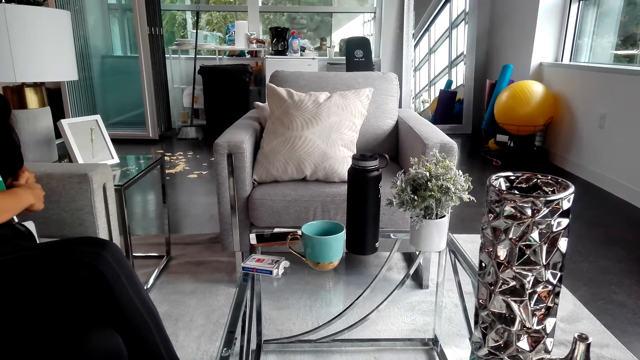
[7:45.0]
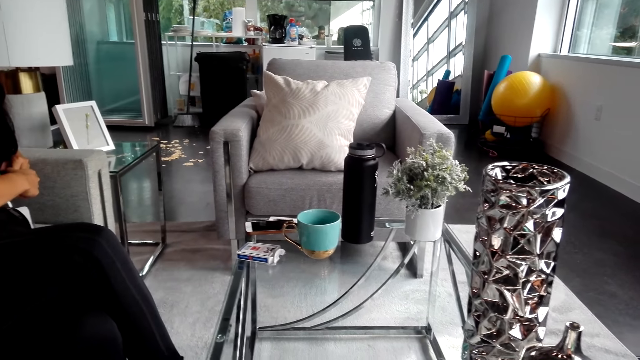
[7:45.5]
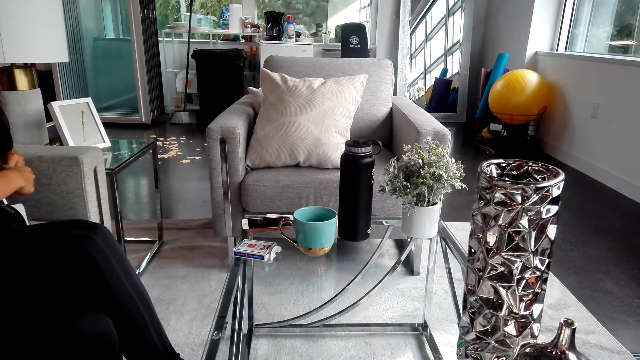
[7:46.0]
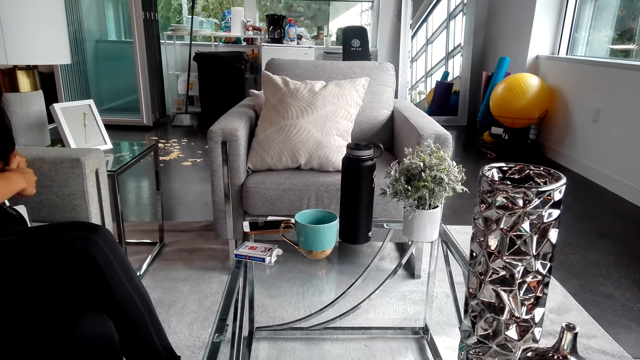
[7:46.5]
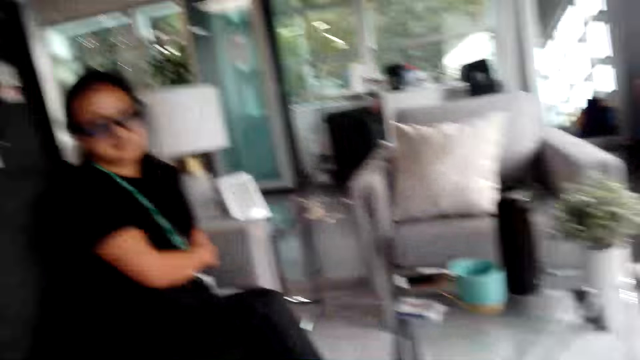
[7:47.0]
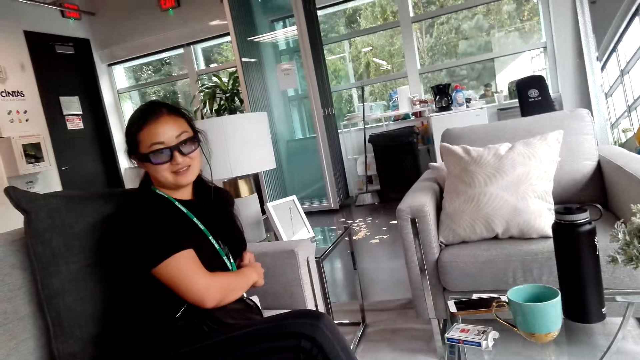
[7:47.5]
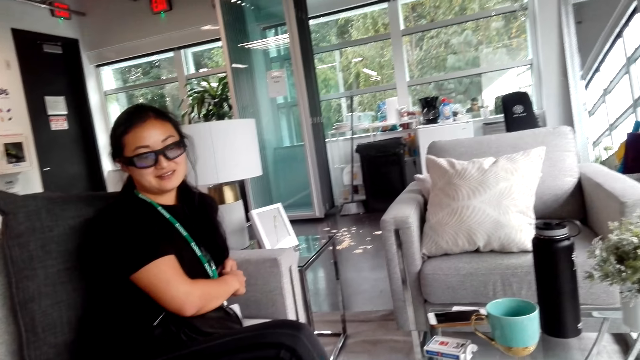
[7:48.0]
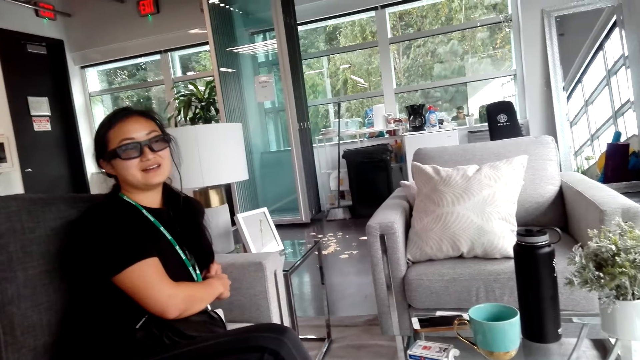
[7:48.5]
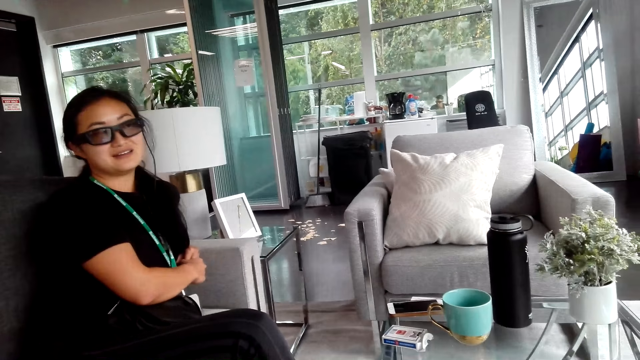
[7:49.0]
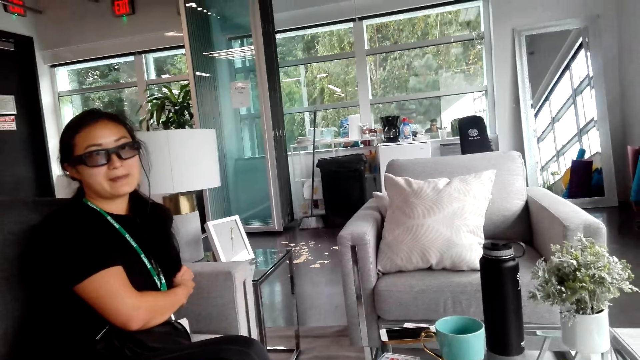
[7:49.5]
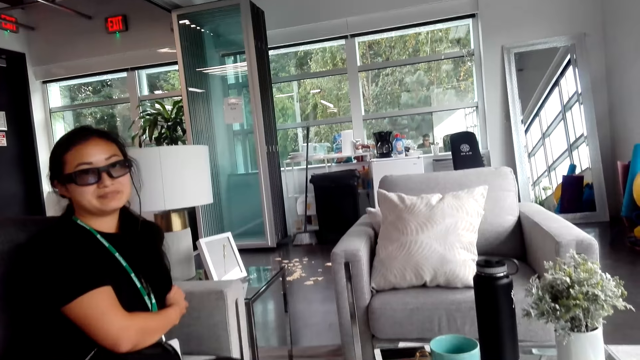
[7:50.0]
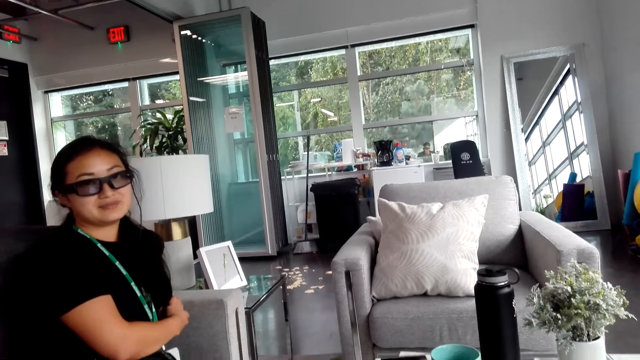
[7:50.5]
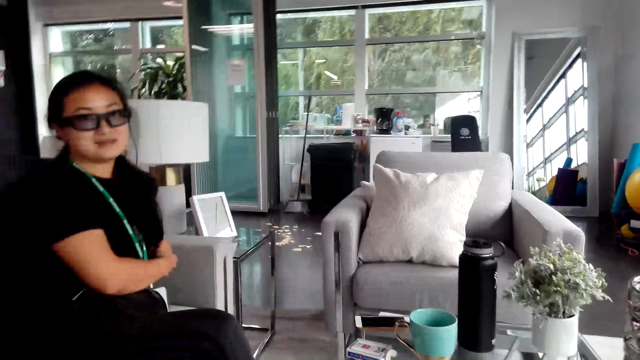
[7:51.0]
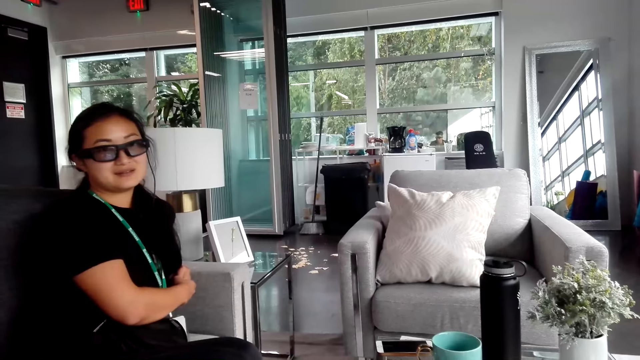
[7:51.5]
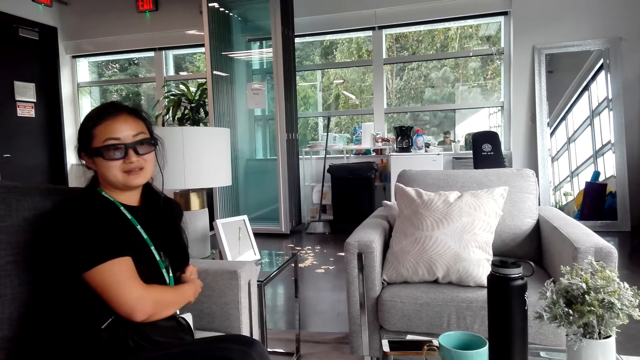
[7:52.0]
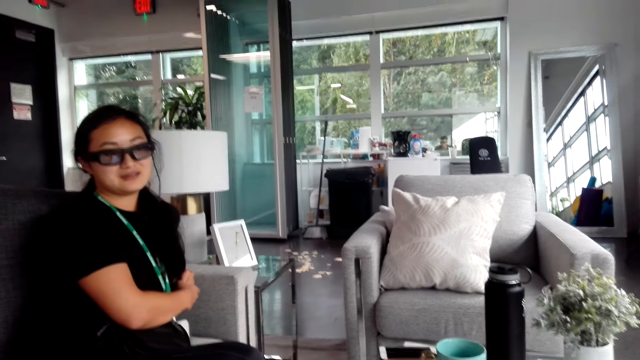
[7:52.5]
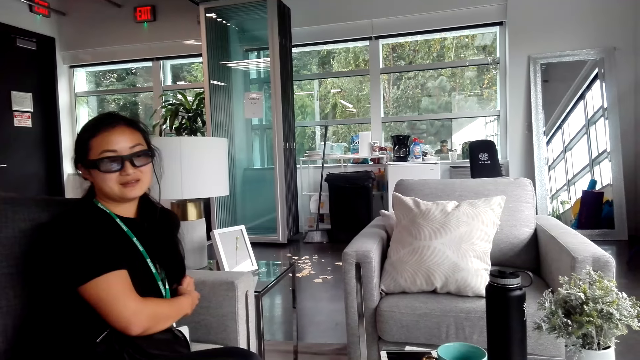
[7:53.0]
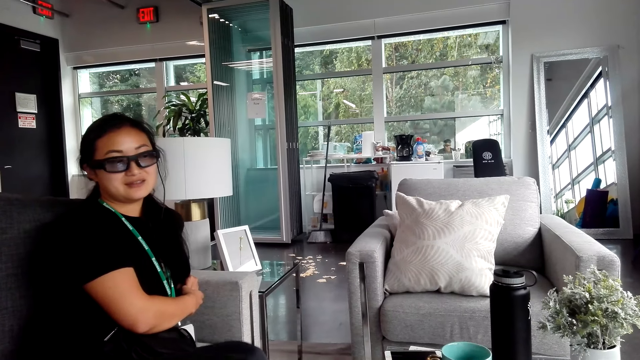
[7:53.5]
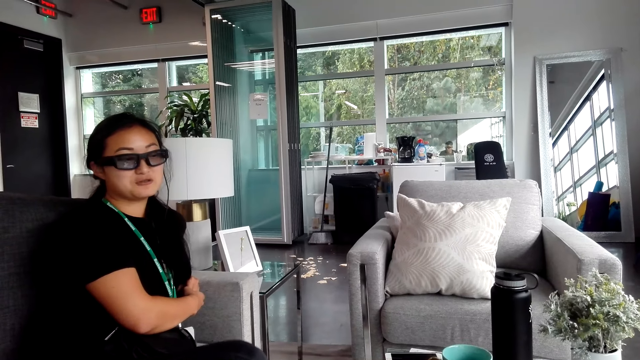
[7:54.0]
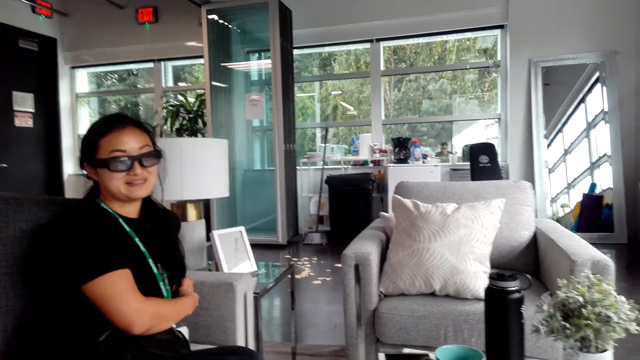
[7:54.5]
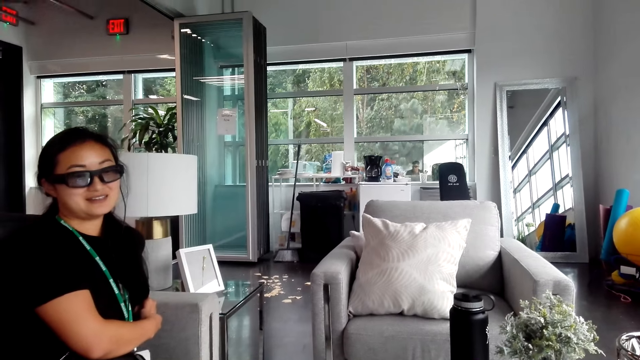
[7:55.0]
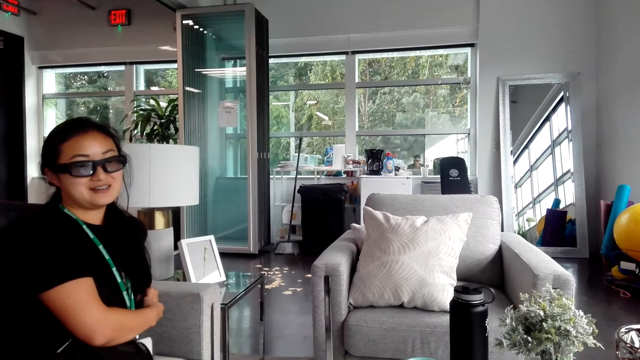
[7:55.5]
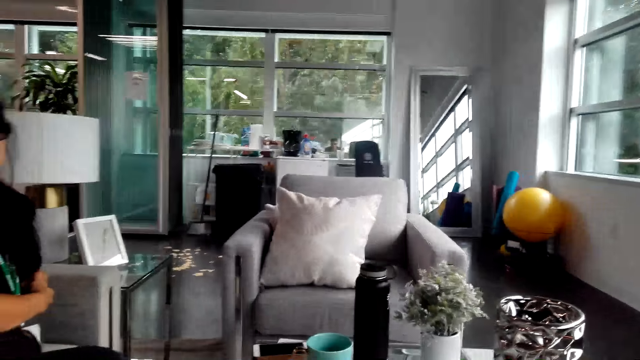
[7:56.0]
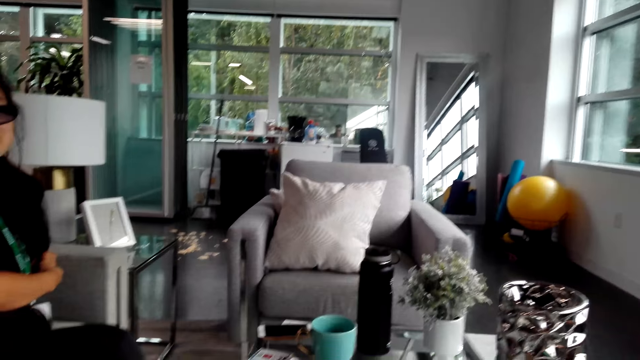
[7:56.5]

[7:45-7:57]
The woman turns to the side. The camera wearer turns to the side. The woman converses with the camera wearer.

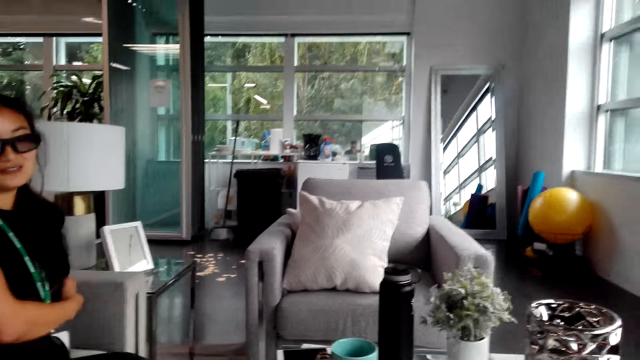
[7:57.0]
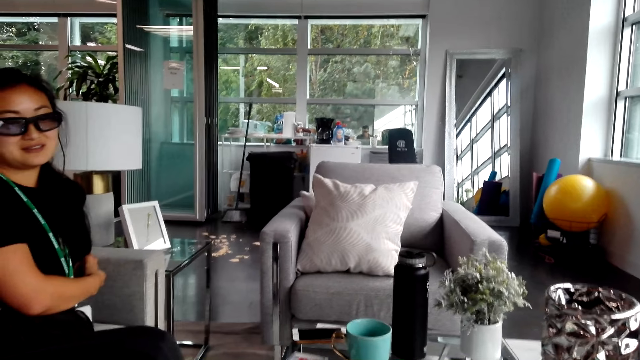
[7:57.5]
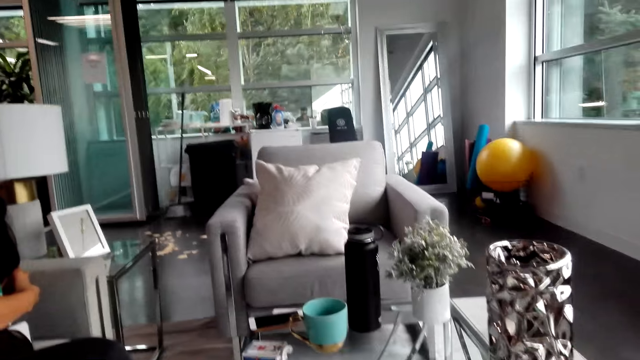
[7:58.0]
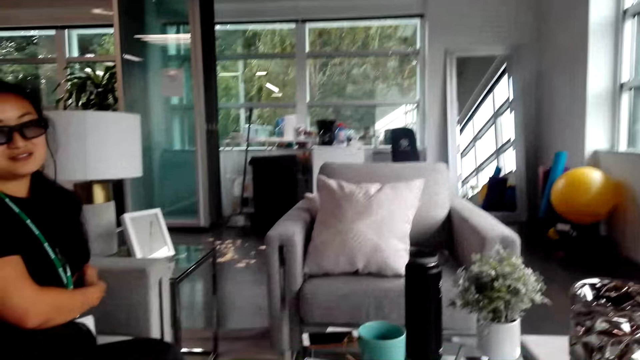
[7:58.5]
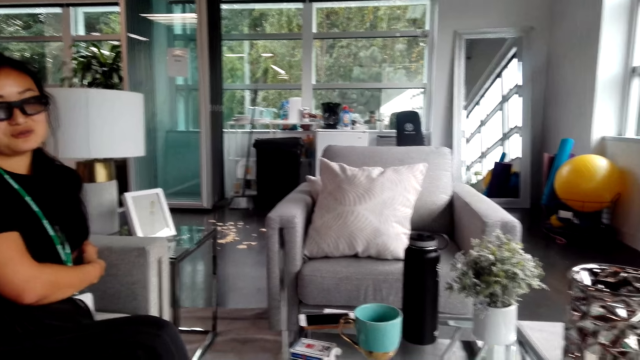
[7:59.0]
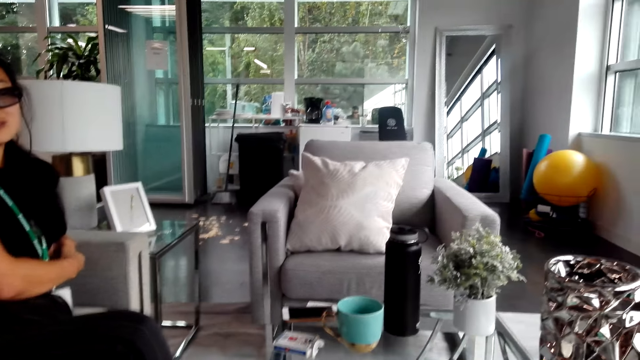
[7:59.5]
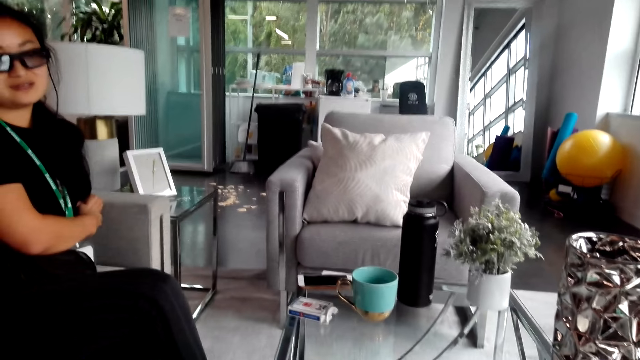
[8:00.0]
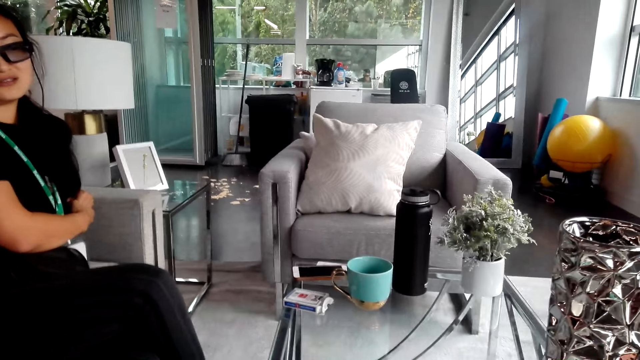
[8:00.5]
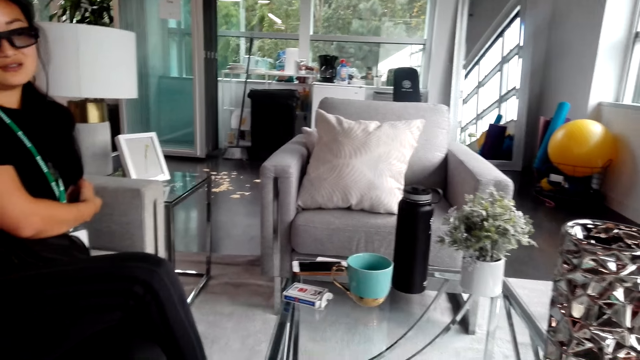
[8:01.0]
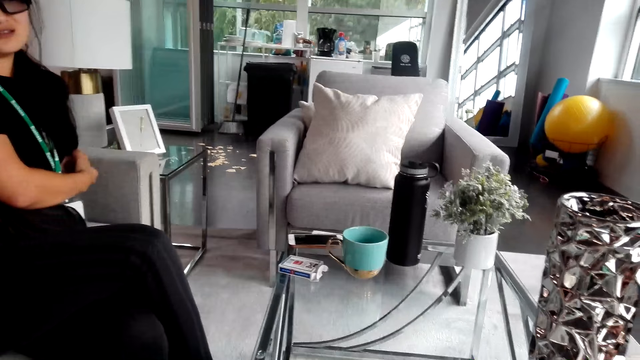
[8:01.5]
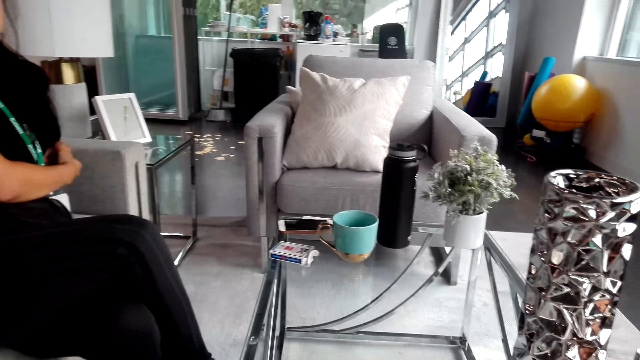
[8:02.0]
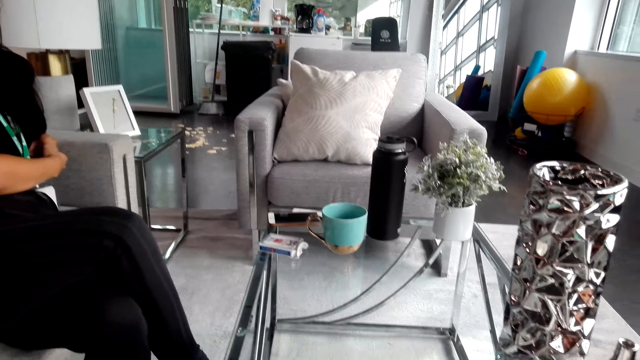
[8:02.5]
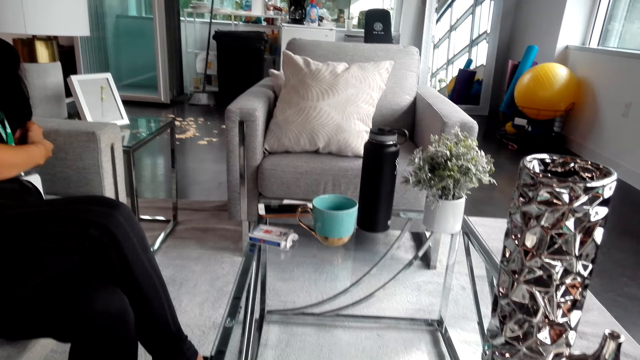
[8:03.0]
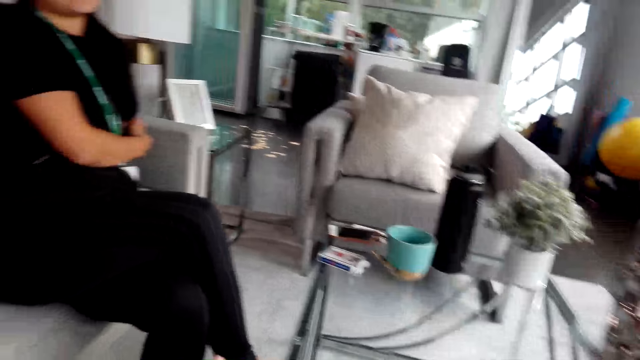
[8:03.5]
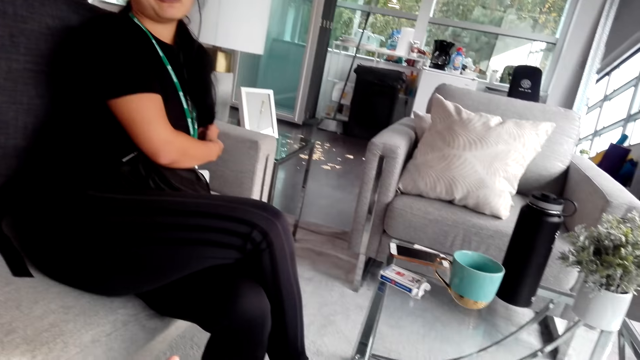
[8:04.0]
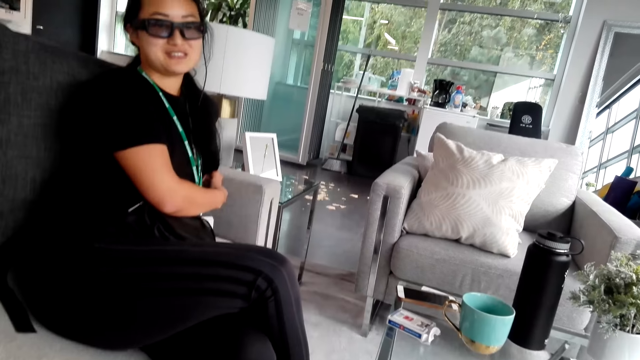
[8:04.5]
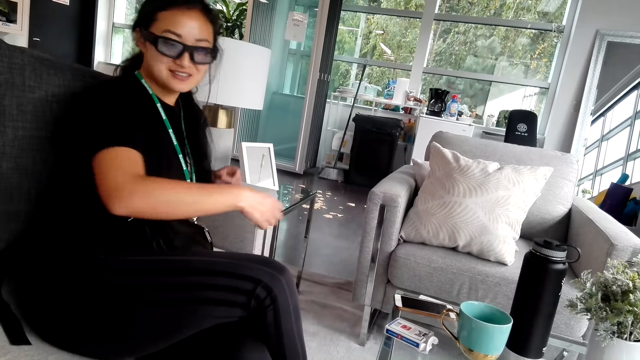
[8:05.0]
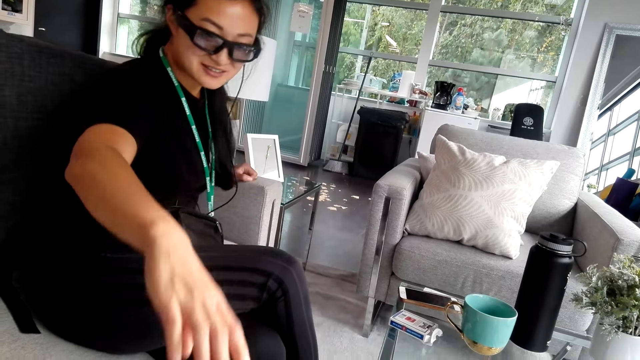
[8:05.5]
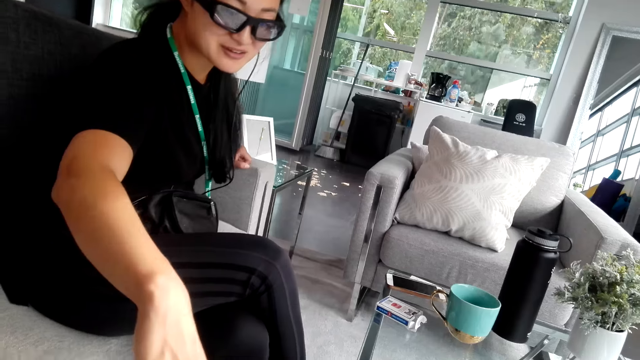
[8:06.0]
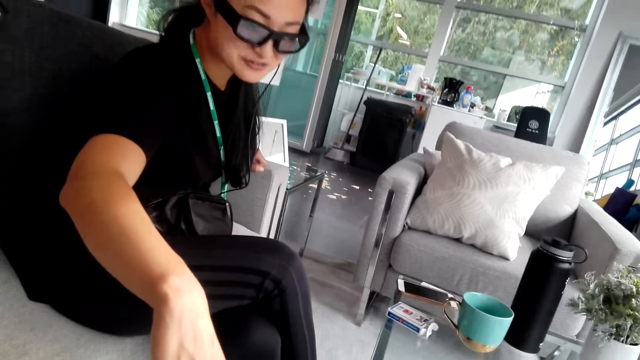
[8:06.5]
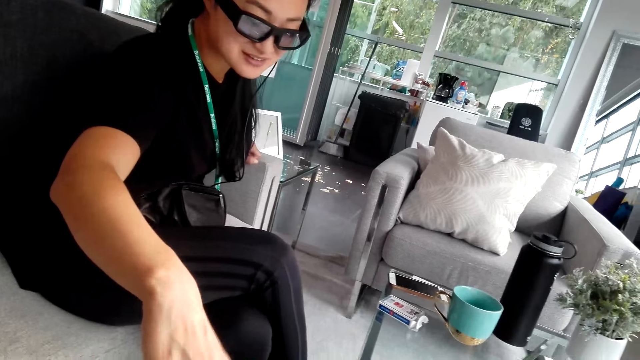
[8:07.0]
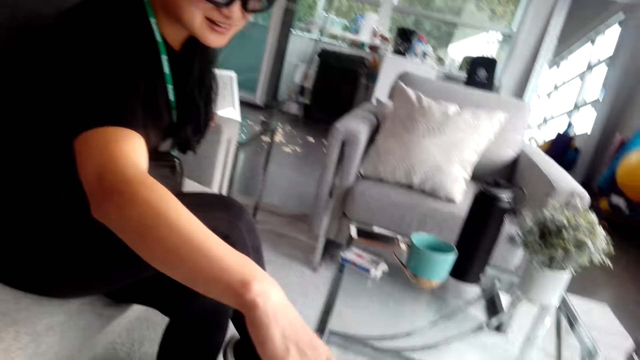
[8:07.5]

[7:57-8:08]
The camera wearer converses with the woman. The woman converses with the camera wearer. She converses with the camera wearer again. She looks down.
